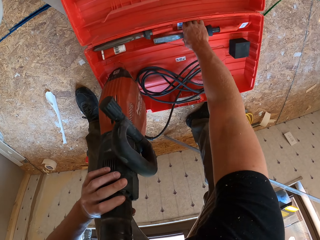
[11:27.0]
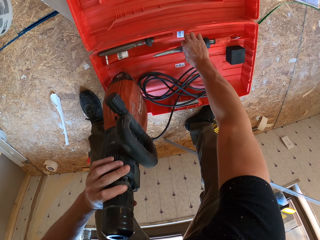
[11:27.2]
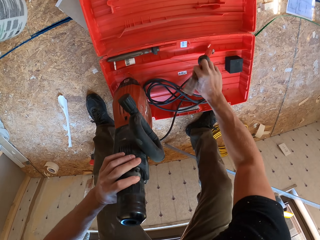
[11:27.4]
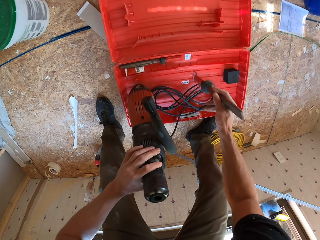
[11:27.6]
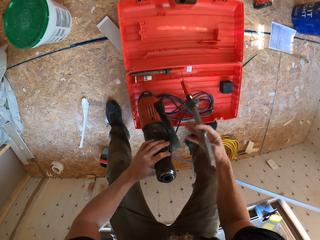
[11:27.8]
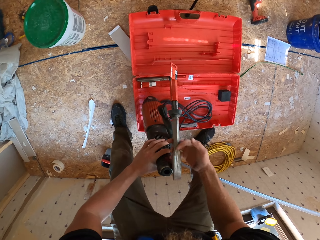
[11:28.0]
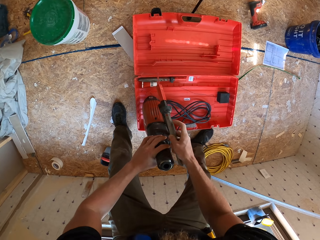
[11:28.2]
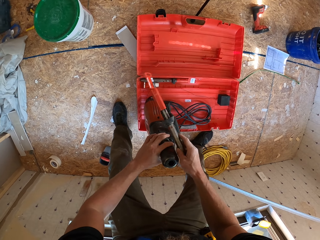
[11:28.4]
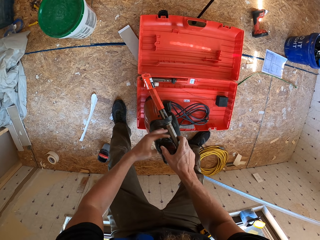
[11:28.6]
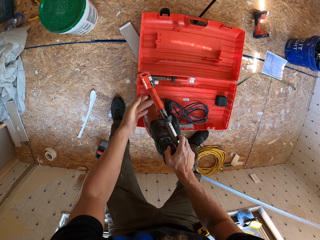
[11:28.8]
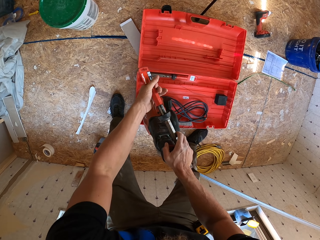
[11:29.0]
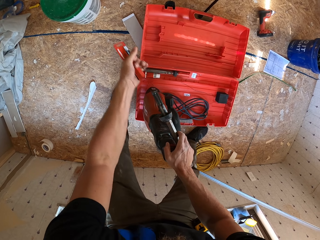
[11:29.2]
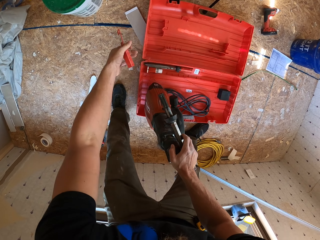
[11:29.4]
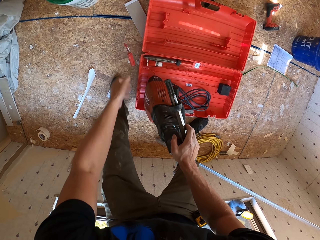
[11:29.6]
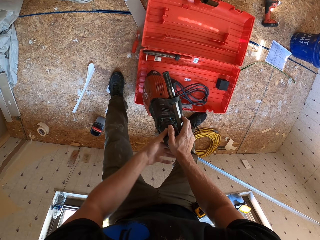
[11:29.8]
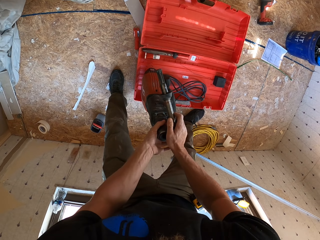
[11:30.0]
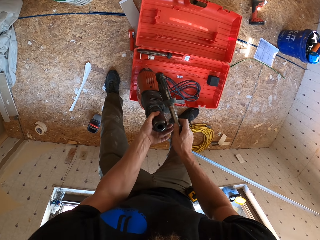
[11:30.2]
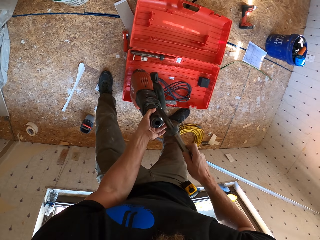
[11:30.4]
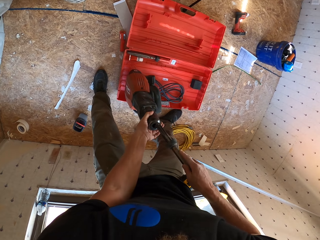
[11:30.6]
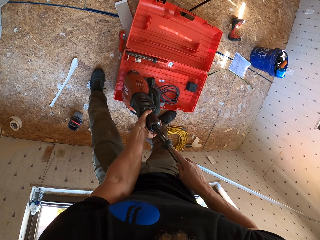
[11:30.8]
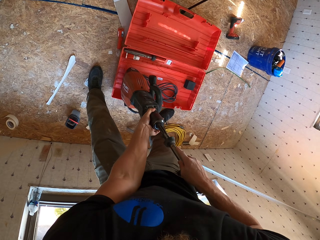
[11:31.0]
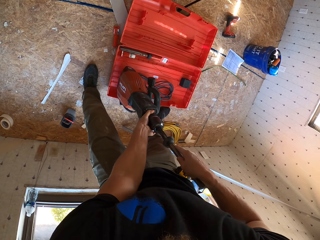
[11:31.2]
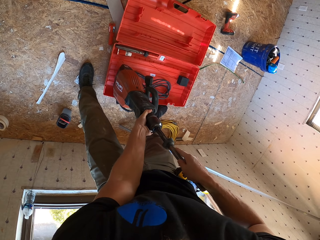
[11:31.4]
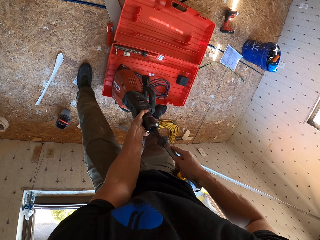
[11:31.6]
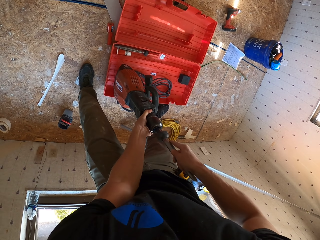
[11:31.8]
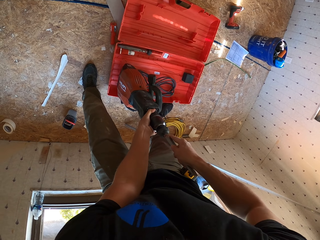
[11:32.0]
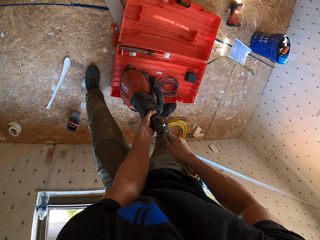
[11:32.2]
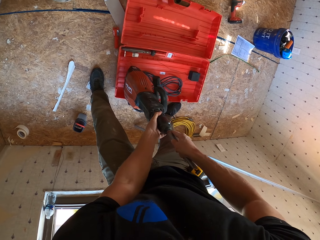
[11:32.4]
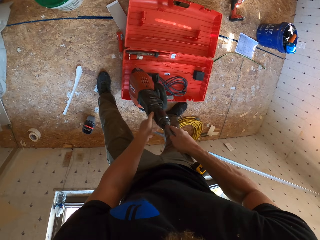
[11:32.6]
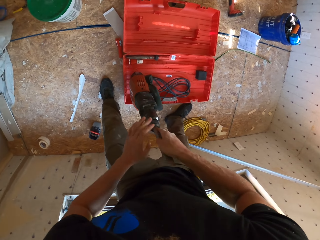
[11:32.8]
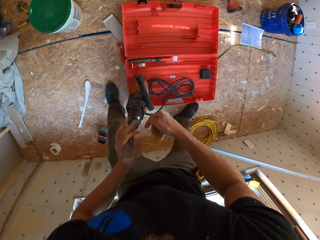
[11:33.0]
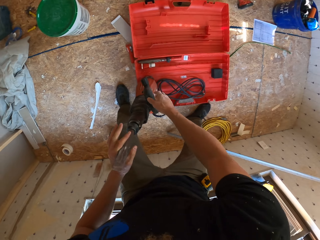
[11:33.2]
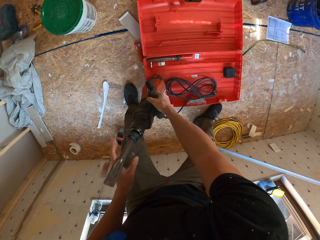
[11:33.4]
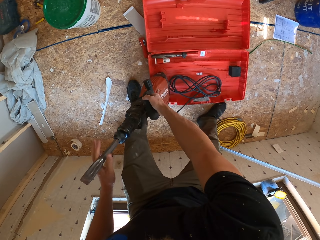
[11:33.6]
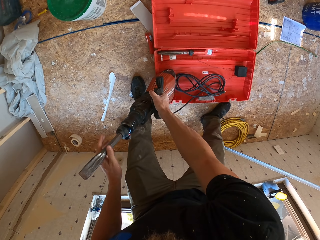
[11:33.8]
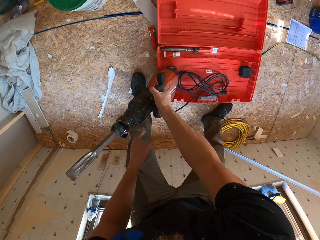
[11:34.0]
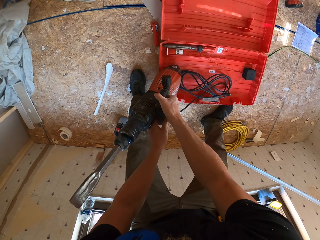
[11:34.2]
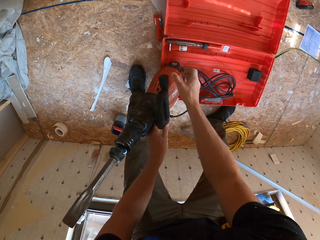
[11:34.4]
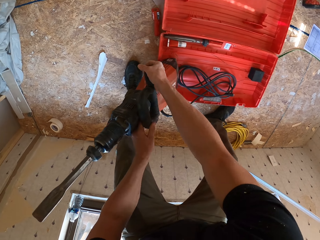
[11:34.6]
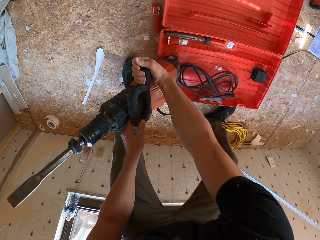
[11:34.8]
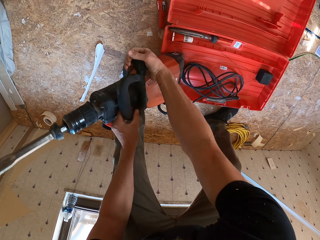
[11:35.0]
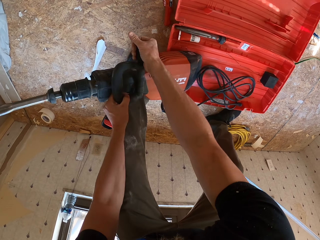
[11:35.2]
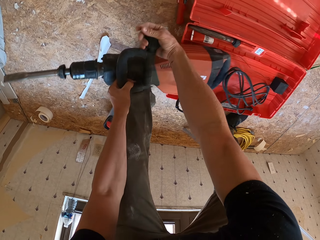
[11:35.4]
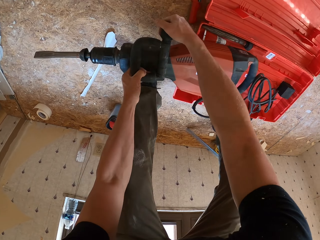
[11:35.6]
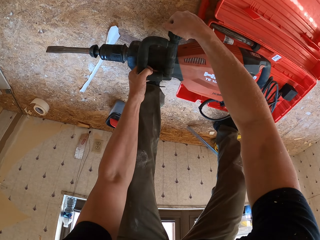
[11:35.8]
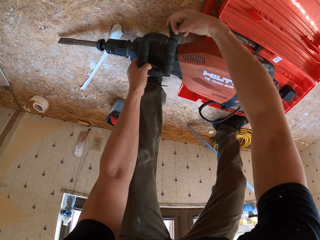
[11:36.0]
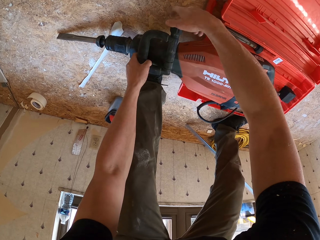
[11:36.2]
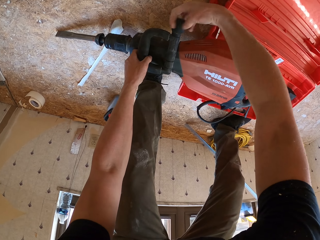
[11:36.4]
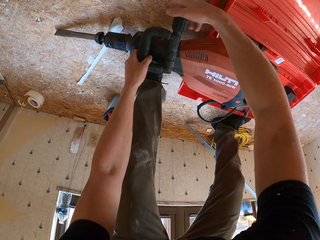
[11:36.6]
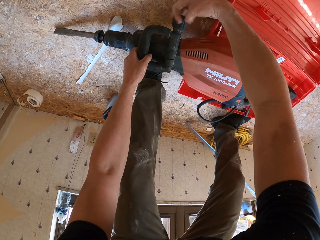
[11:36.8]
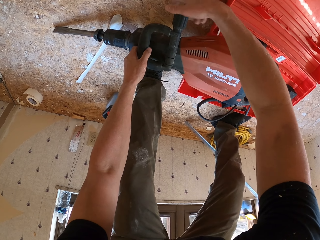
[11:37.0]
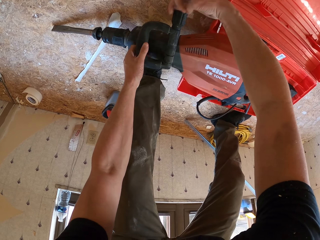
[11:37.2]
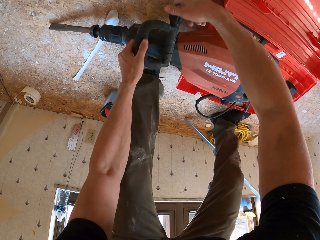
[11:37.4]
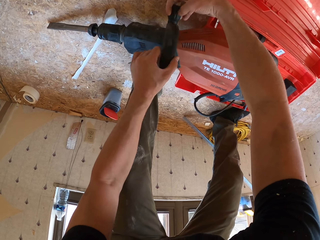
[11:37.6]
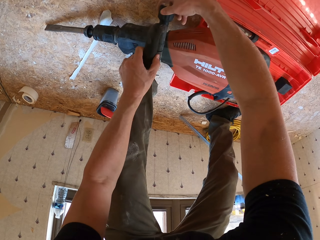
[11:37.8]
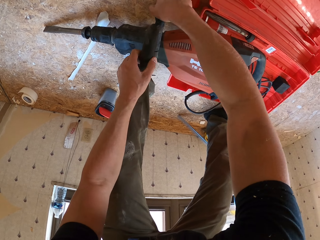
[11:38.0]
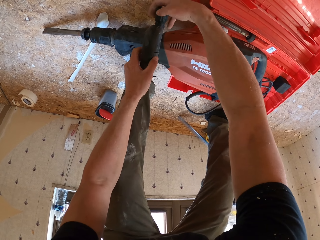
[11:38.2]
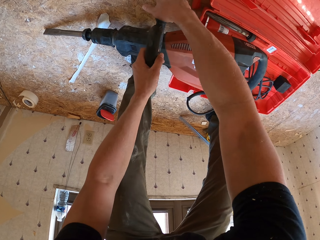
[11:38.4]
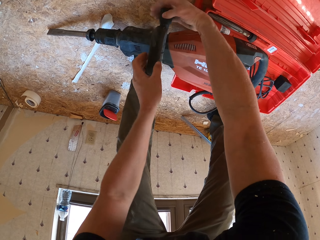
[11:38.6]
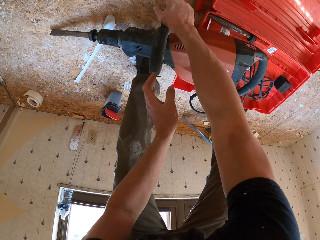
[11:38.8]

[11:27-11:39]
The camera wearer takes the drill. They drop down the cover. They fix the reciprocating saw. They open the lid handle.

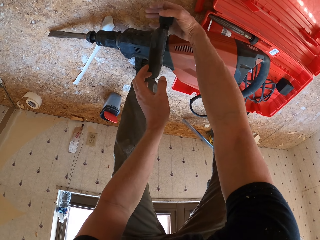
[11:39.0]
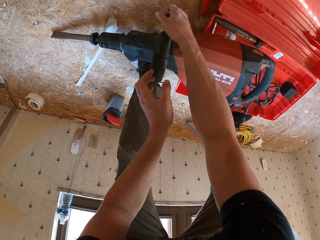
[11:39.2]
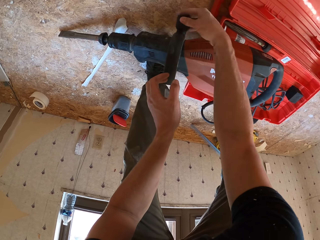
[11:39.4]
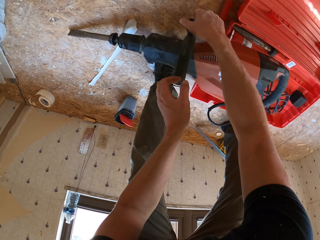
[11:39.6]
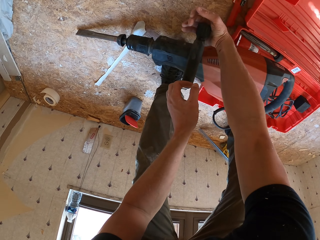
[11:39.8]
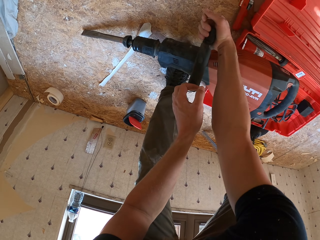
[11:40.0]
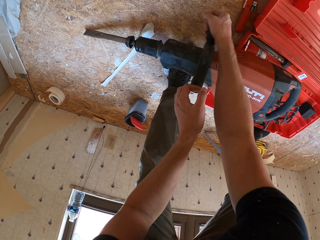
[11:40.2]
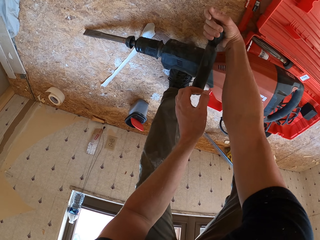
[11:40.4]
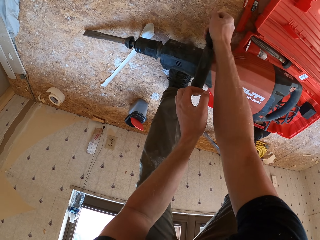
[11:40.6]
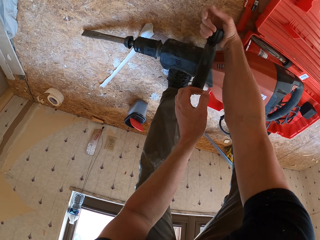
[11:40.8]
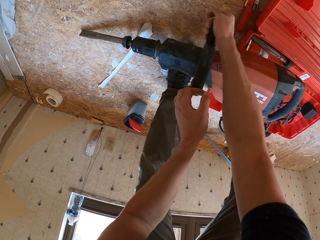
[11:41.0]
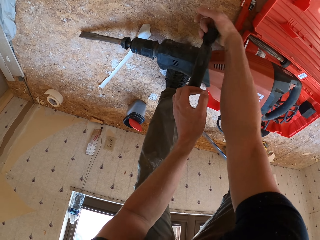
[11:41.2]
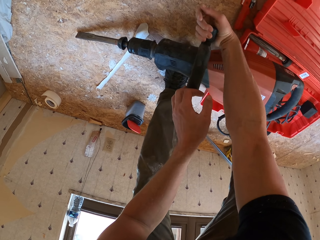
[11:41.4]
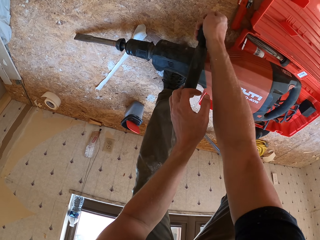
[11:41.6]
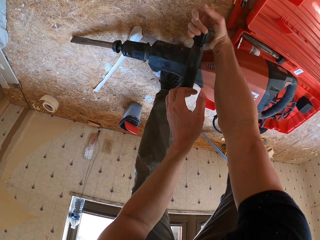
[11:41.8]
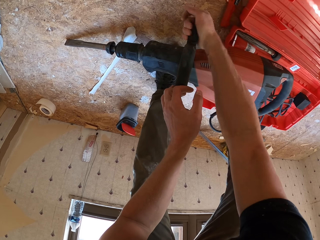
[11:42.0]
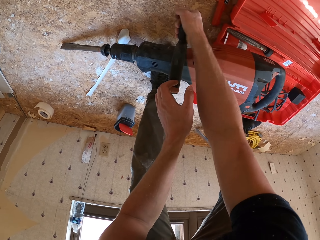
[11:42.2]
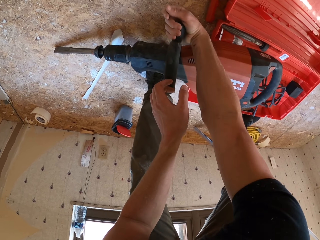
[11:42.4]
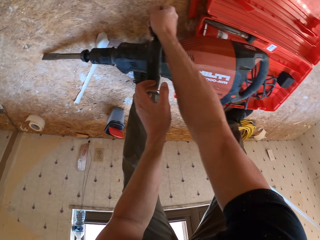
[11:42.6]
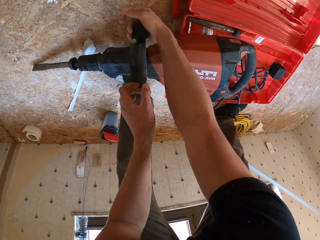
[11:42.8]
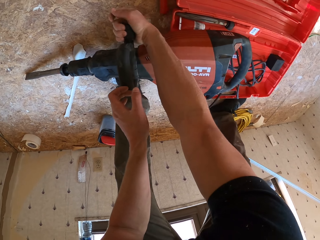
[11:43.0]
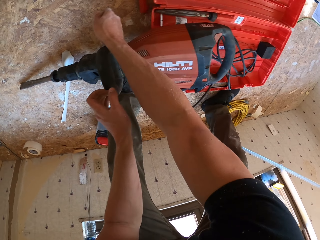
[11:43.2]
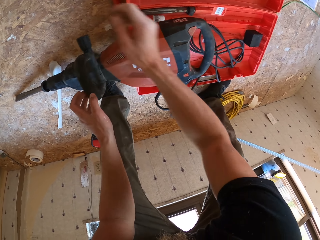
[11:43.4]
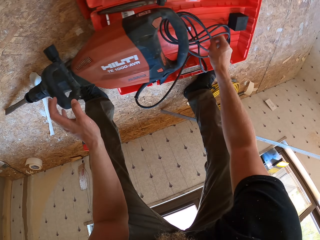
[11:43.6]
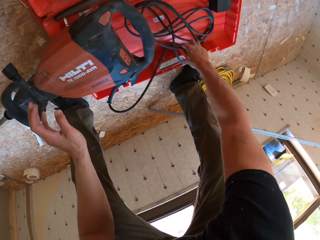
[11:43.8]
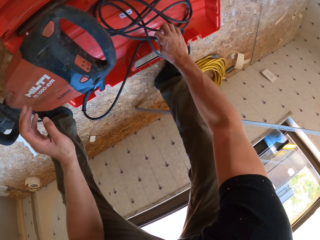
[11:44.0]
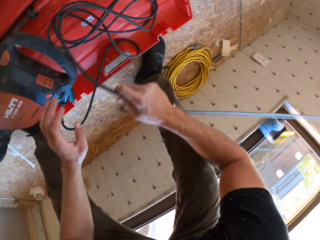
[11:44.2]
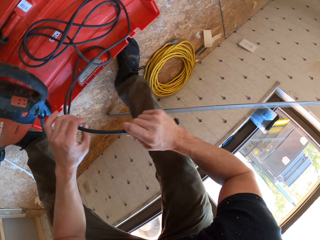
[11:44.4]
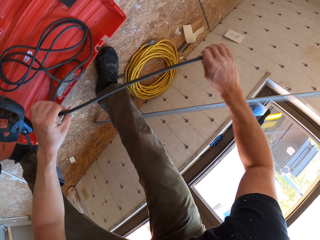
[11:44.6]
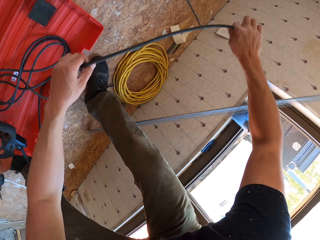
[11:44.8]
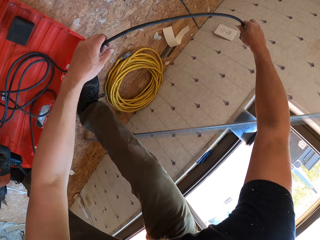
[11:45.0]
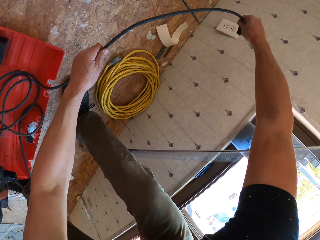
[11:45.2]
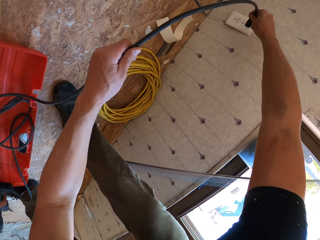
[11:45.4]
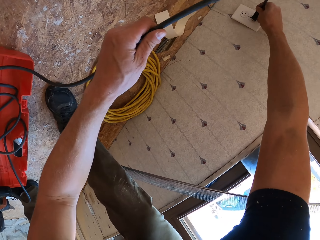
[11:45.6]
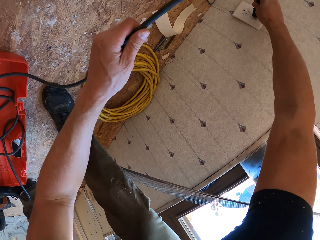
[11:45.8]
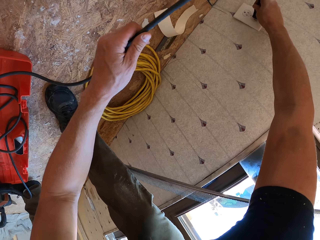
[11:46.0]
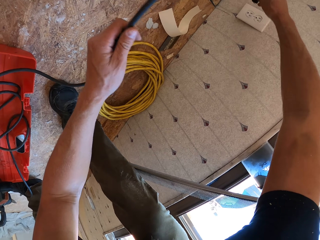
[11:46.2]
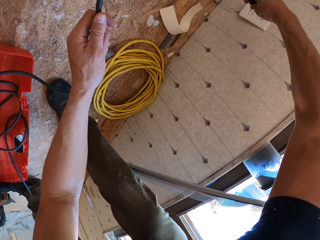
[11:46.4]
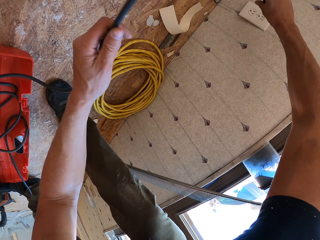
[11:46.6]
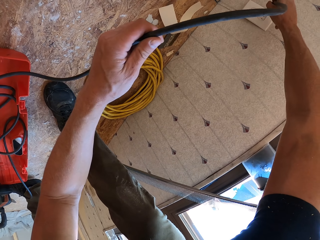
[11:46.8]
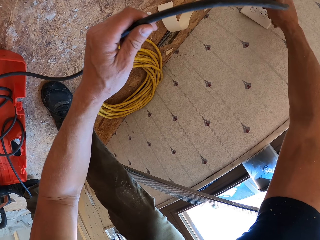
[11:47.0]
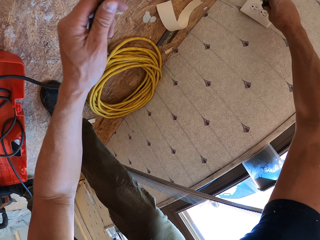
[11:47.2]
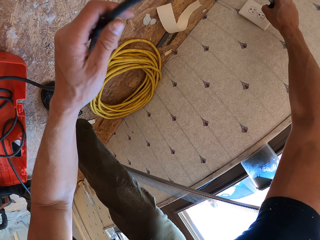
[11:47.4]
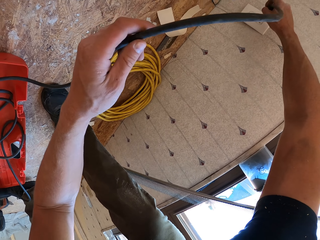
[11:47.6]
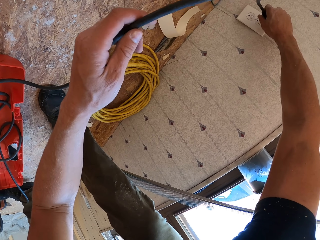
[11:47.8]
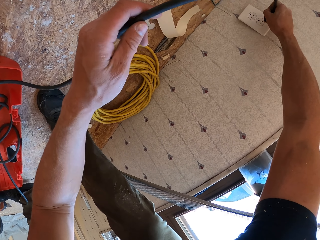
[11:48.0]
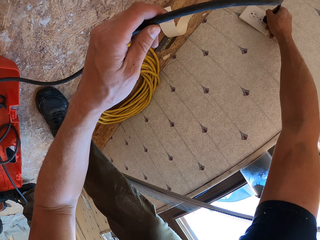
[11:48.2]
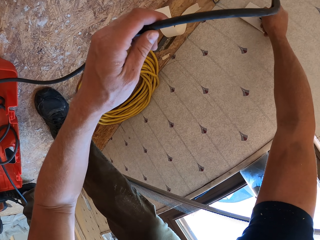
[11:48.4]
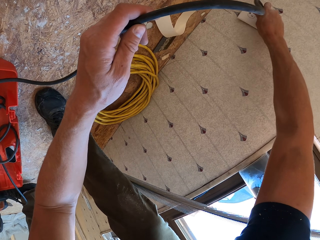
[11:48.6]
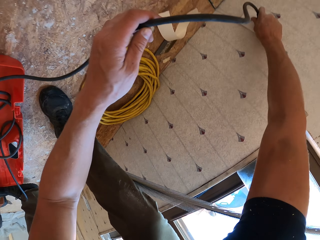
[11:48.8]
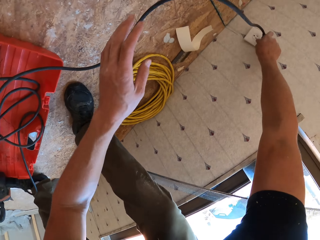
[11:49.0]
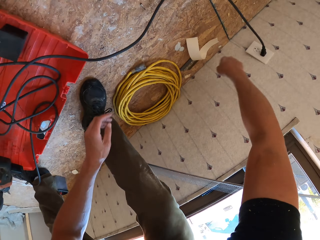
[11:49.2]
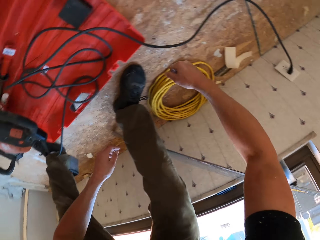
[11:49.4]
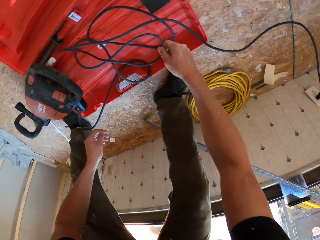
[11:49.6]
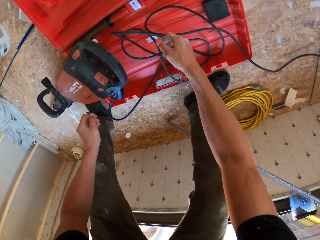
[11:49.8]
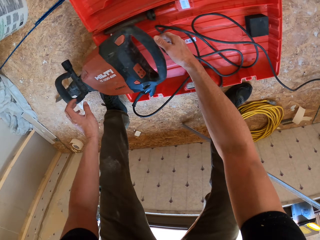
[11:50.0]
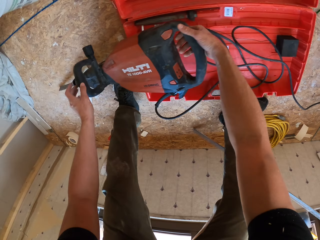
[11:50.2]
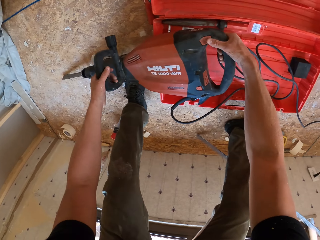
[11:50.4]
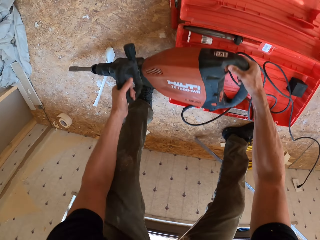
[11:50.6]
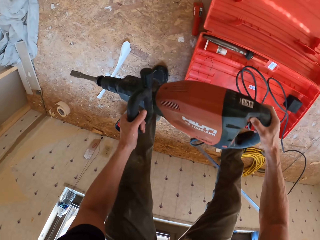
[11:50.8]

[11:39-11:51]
The camera wearer closes the lid handle. They pick up the driller cable. They fix the cable on the power socket. They pick up the driller.
